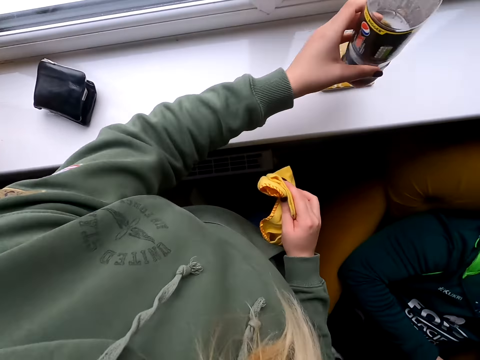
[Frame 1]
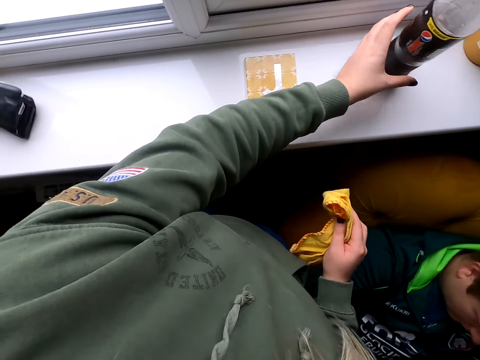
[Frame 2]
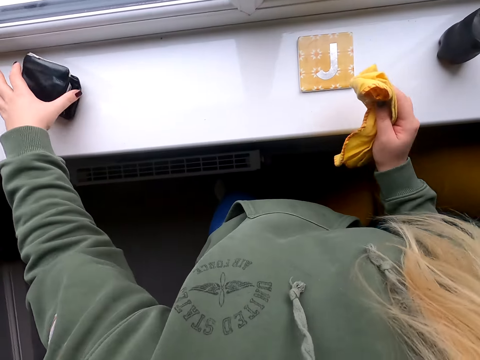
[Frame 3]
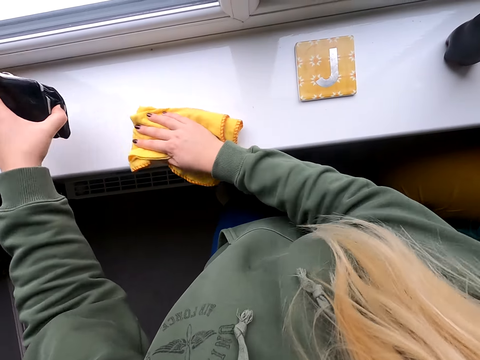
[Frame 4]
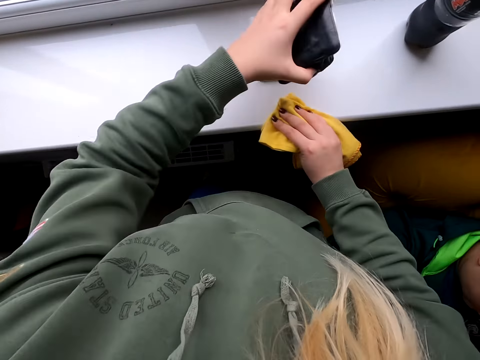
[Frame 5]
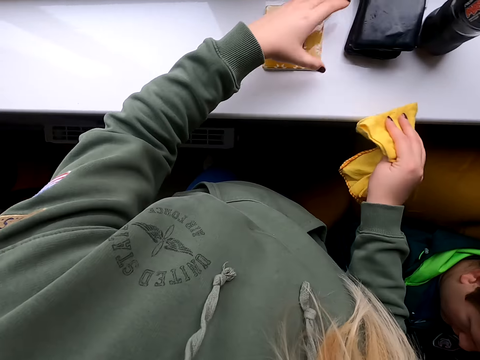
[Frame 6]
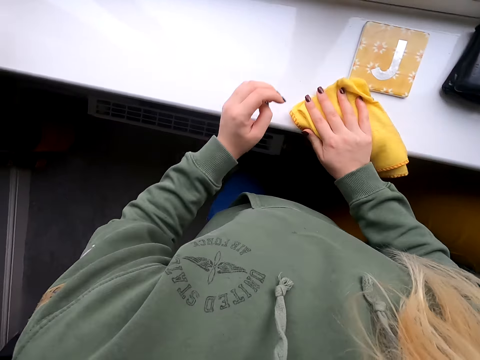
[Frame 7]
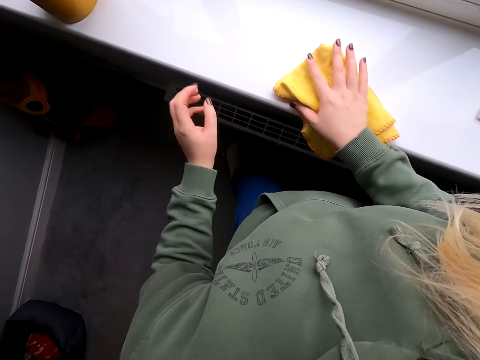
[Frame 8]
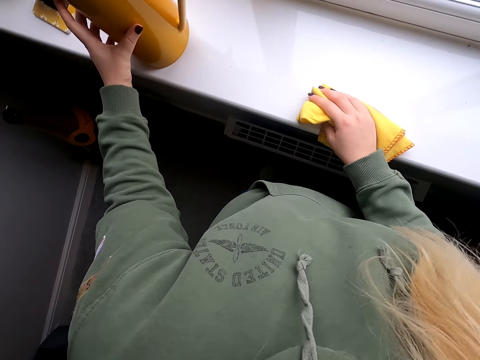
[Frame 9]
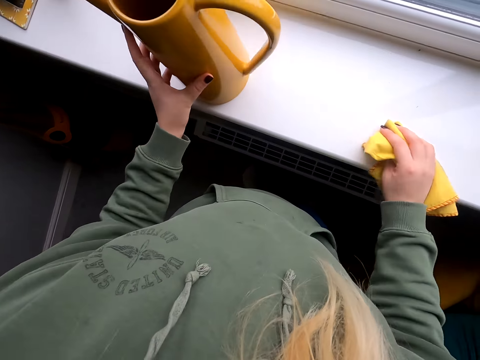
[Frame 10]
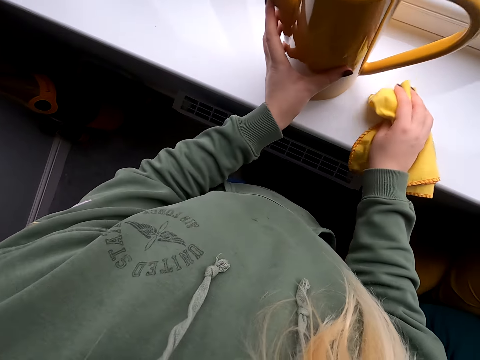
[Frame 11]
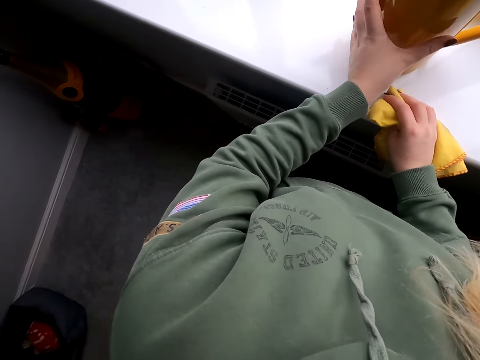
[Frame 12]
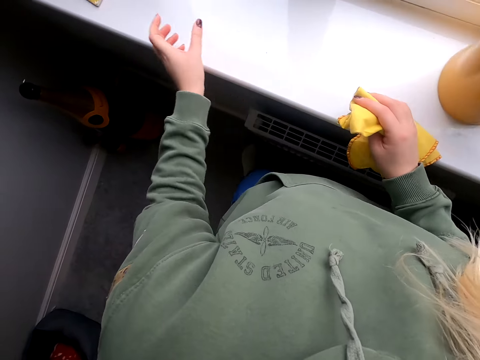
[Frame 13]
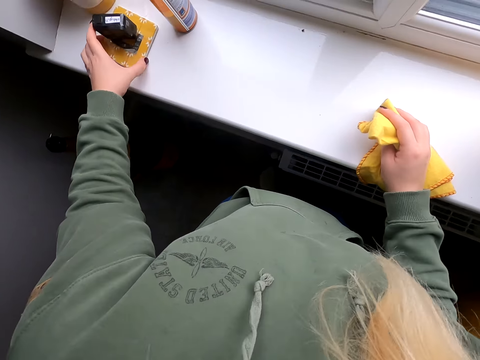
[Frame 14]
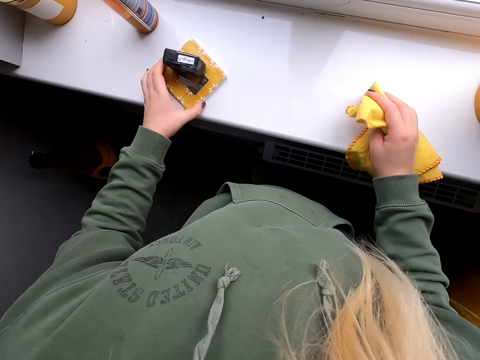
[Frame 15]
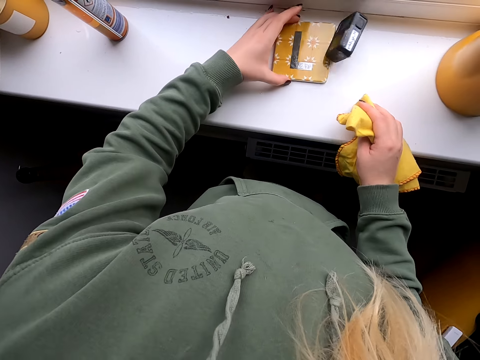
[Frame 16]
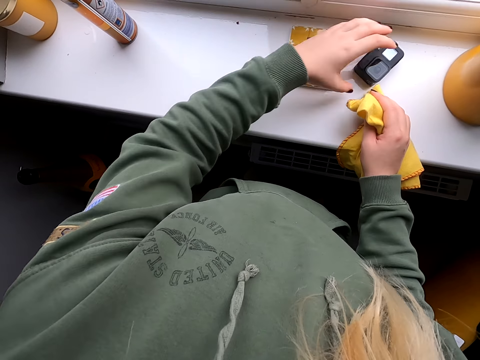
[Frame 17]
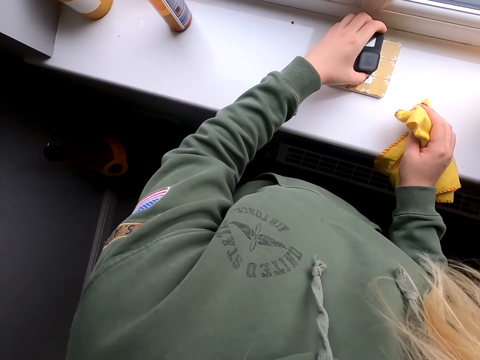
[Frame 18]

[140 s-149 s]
The camera wearer puts the bottle down. They hold the wallet. They wipe the window. They place the wallet down. They hold a small mat. They wipe the window. They move the vase. They move the small mat. They pick up something.

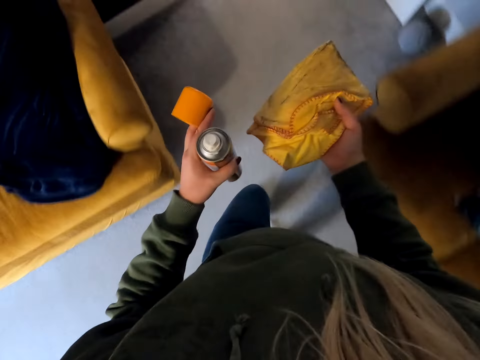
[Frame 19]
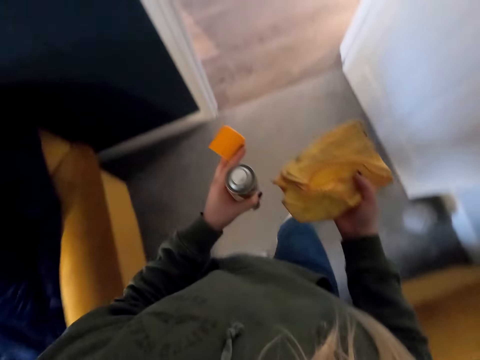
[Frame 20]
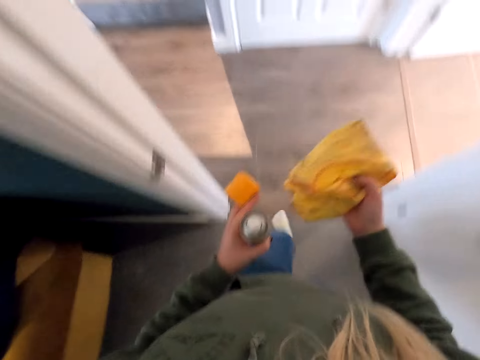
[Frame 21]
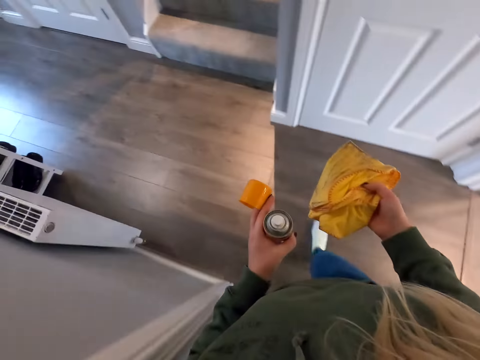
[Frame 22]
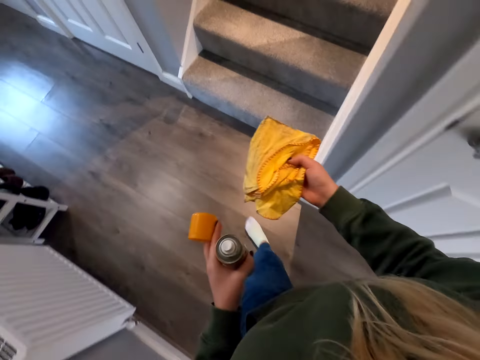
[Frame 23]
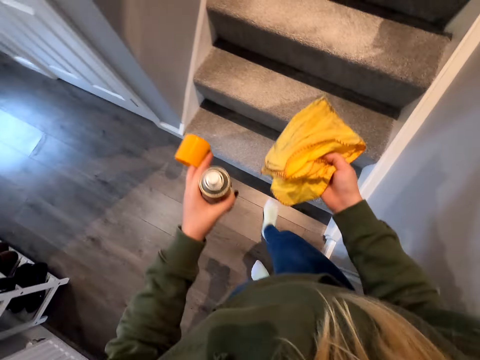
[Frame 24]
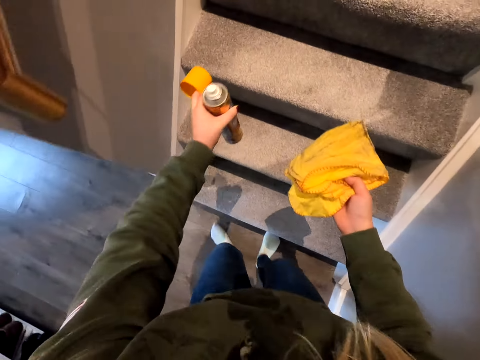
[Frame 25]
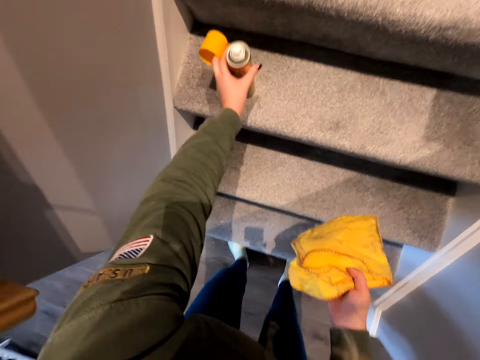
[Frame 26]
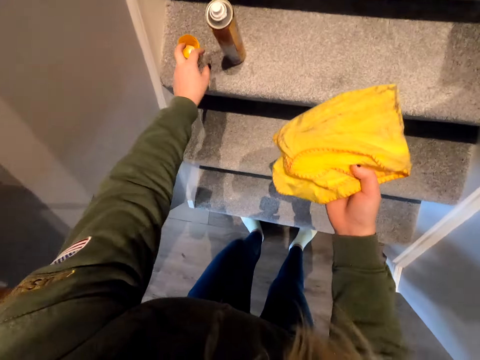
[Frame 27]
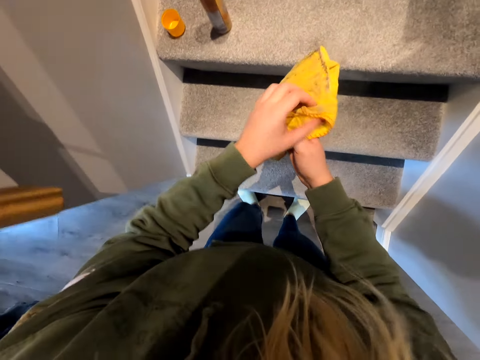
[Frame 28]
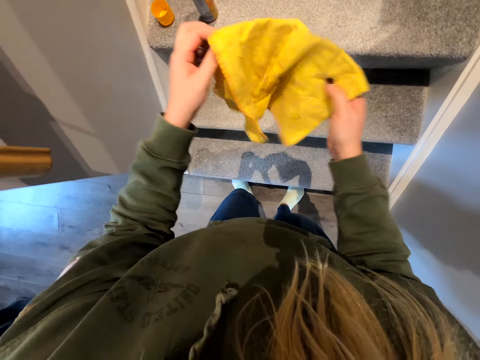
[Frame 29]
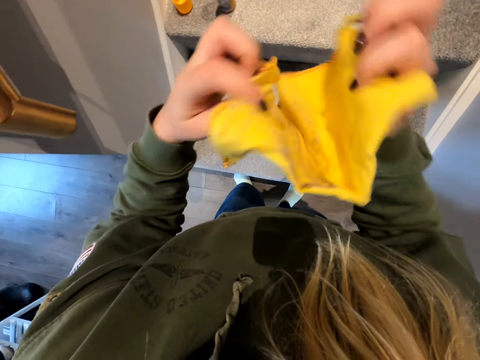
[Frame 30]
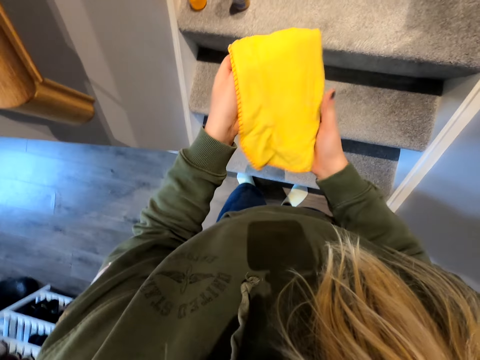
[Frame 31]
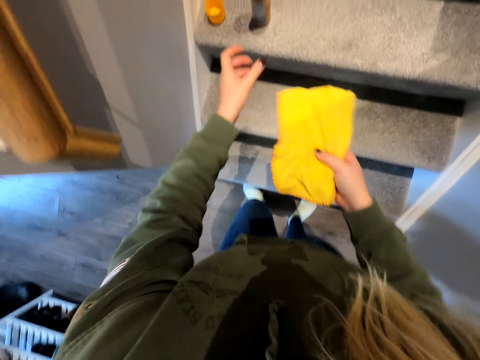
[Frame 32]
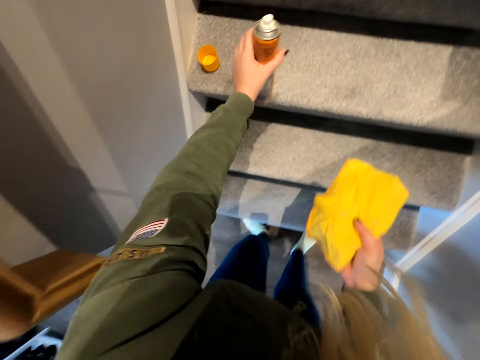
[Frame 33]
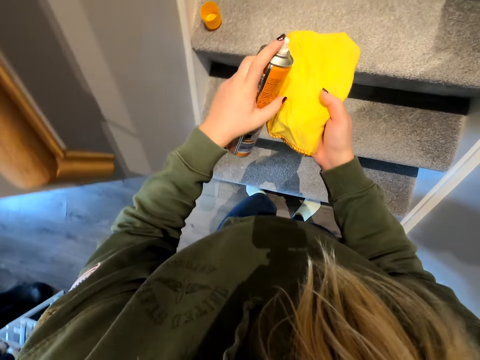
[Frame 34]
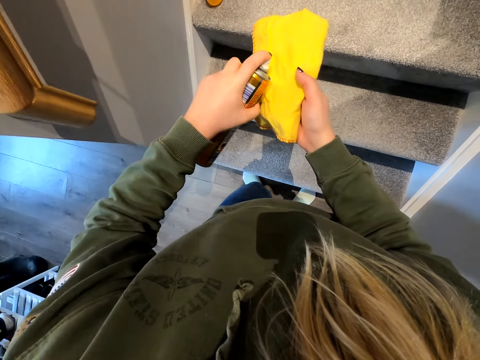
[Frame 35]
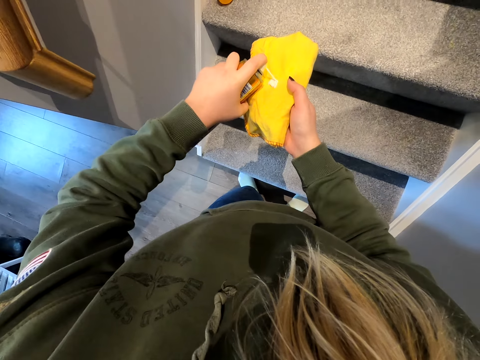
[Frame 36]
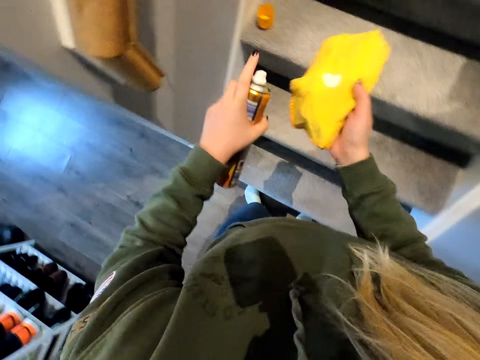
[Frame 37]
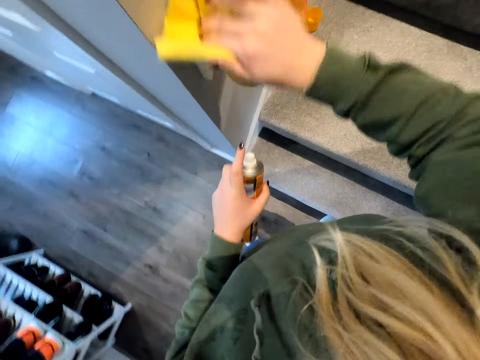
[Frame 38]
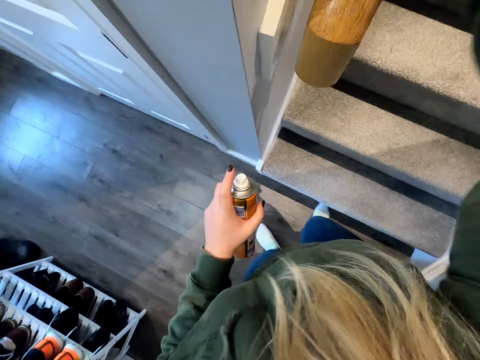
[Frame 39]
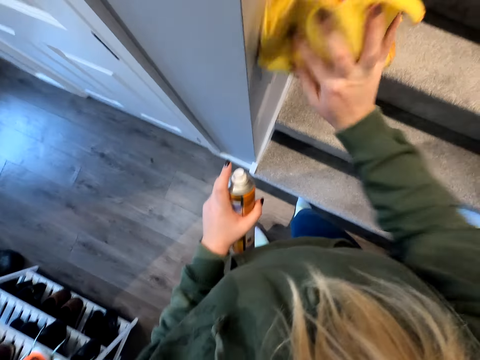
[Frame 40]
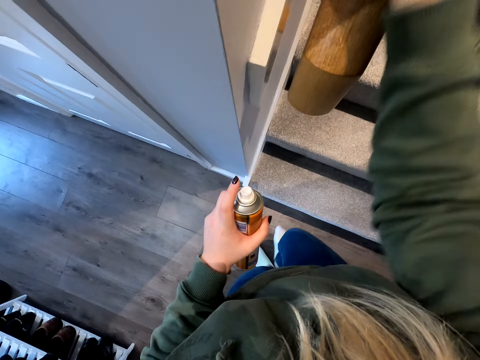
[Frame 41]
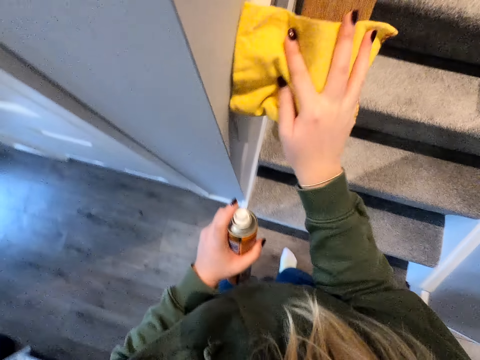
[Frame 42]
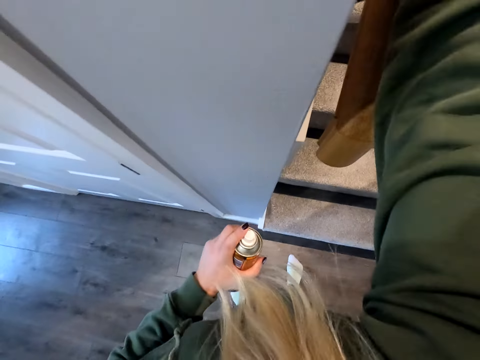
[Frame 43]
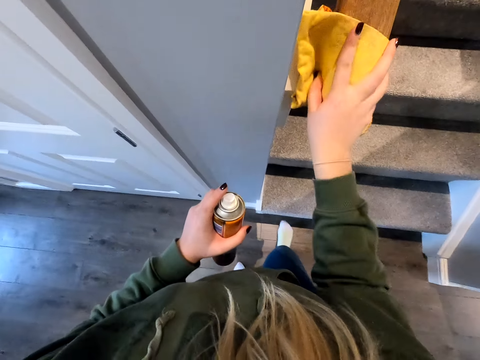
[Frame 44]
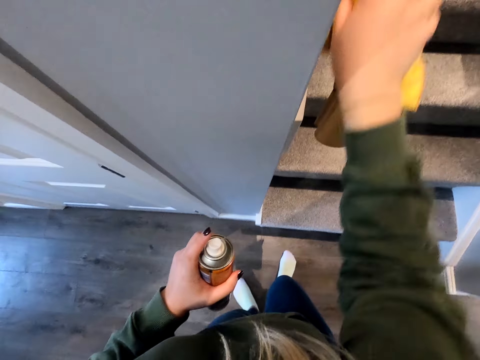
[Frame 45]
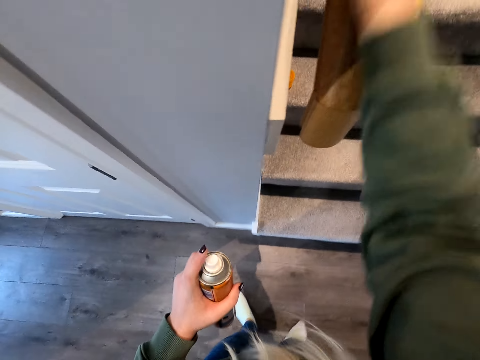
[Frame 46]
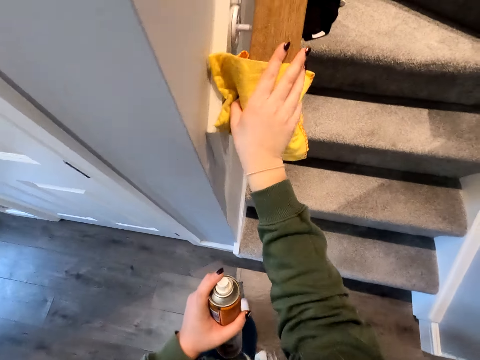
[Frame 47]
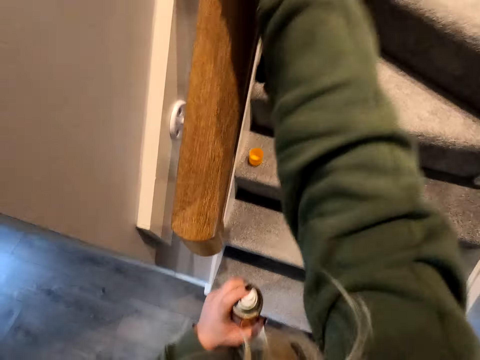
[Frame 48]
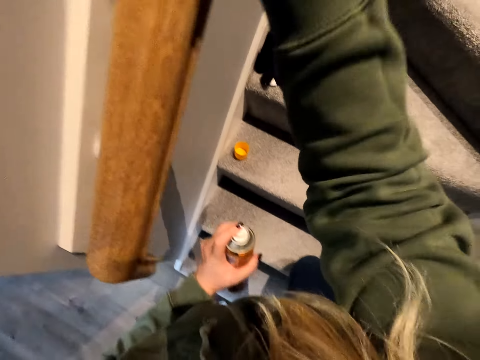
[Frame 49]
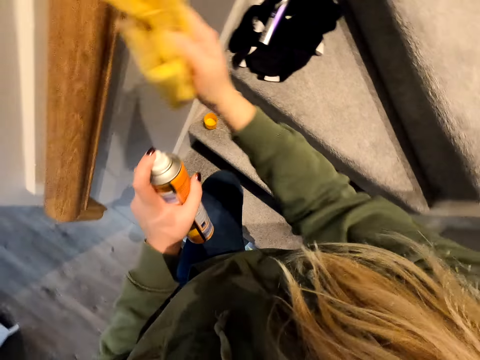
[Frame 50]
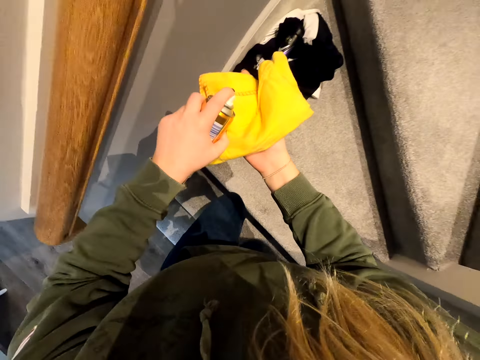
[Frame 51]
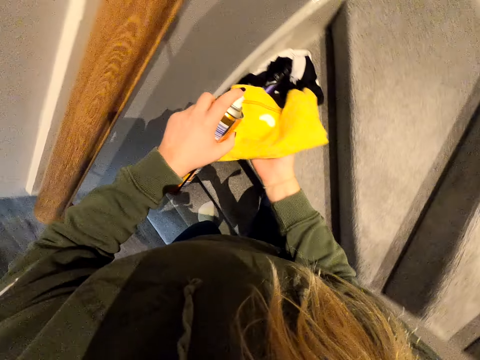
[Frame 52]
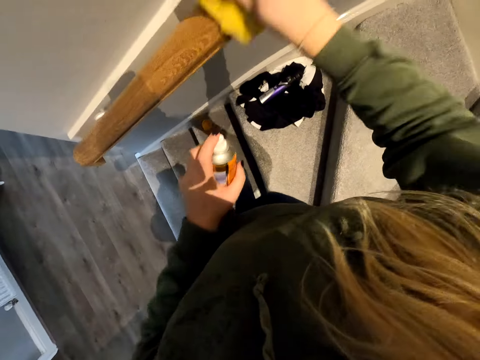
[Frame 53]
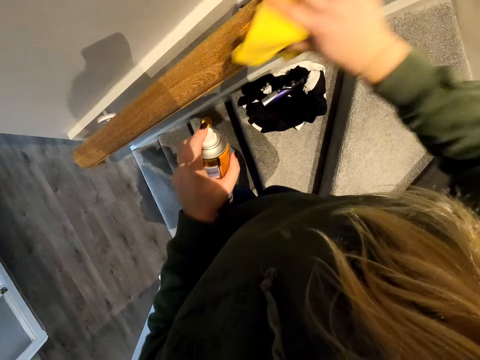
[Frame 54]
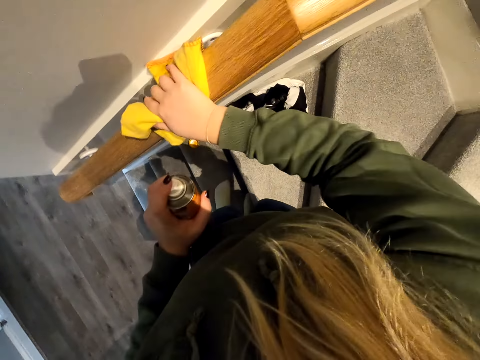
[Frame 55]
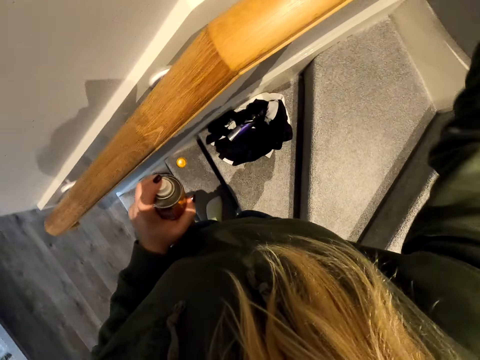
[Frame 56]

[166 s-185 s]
The camera wearer places the bottle on the stairs. They place the lid down. They unfold the towel or polish cloth. They fold the polish cloth. They pick up the bottle. They spray polish on the polish cloth. They polish the staircase rail. They climb the stairs. They spray polish on the polish cloth. They polish the staircase rail.
